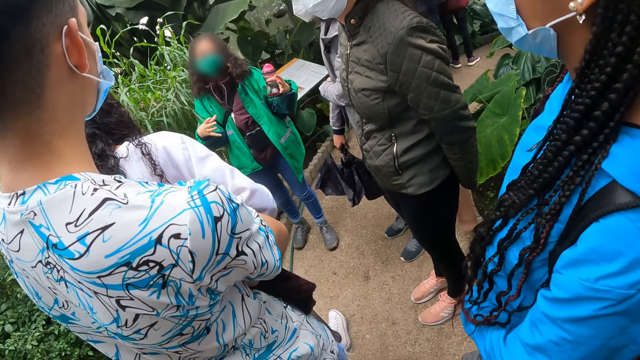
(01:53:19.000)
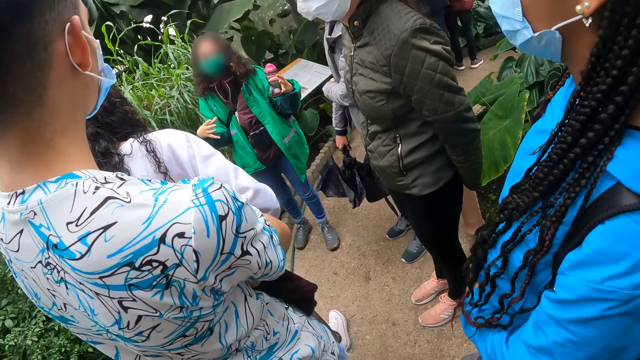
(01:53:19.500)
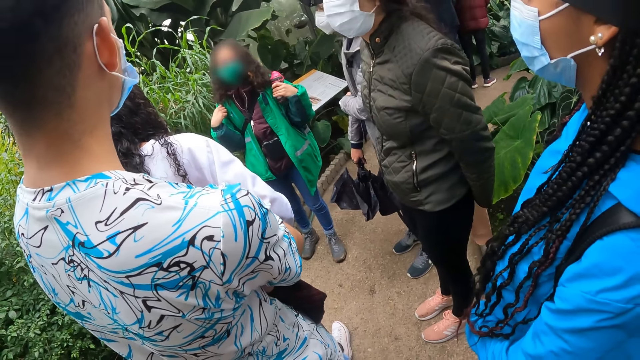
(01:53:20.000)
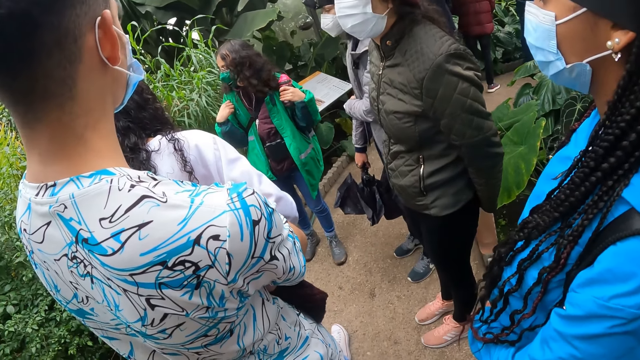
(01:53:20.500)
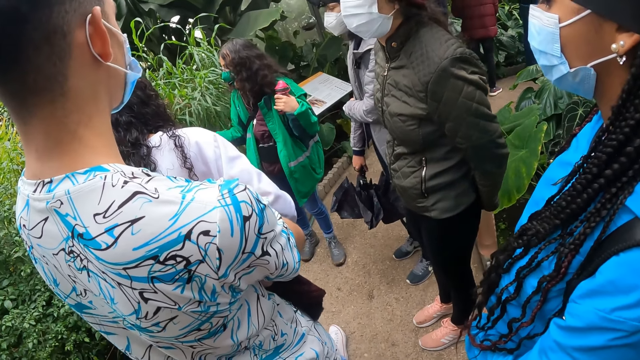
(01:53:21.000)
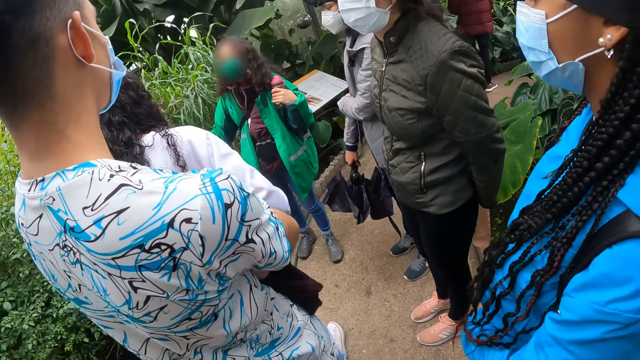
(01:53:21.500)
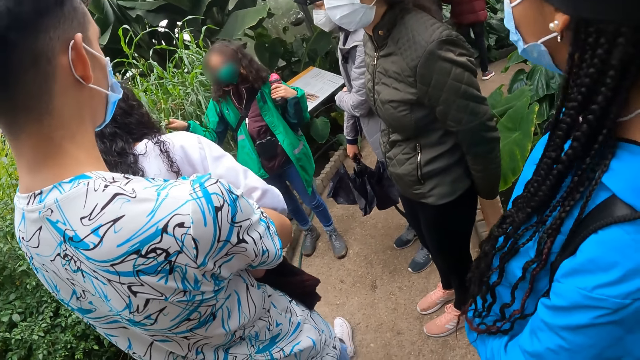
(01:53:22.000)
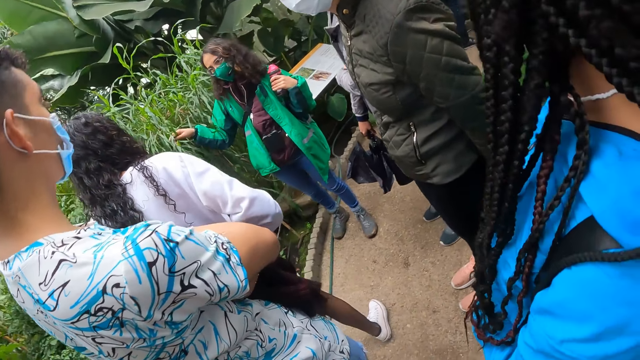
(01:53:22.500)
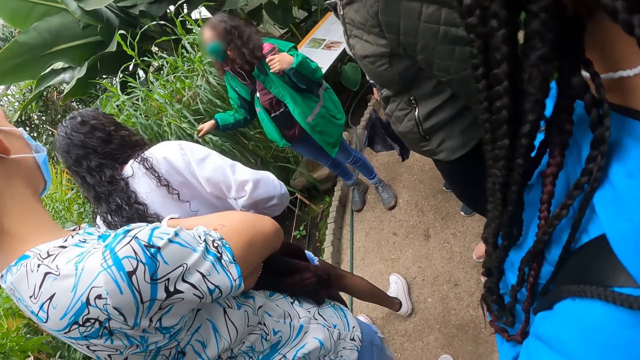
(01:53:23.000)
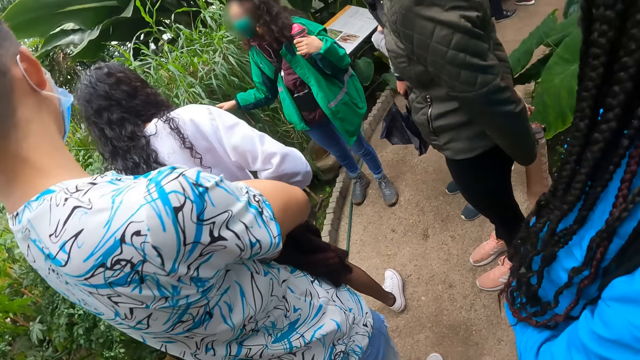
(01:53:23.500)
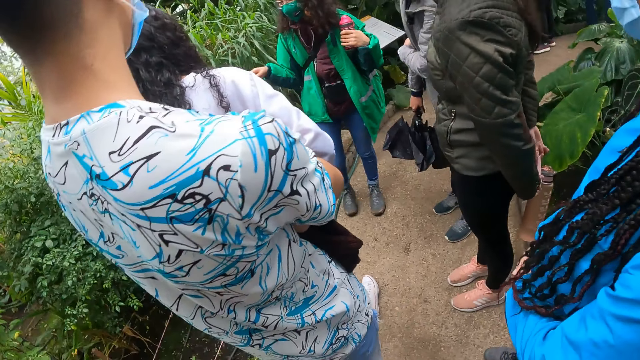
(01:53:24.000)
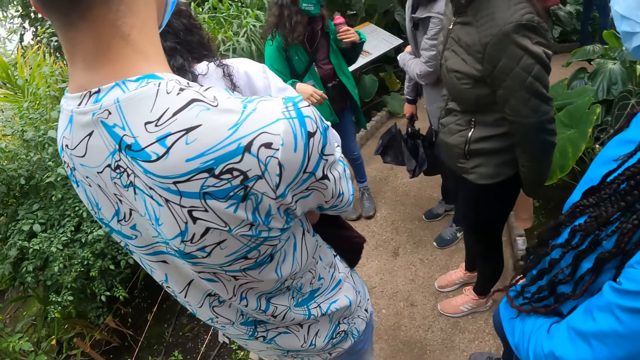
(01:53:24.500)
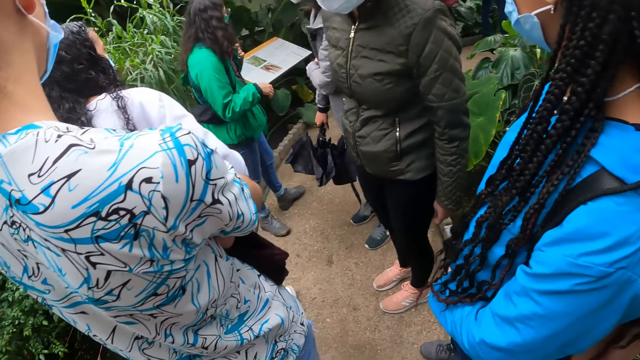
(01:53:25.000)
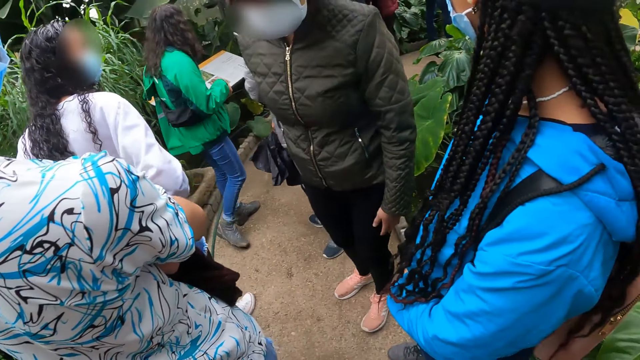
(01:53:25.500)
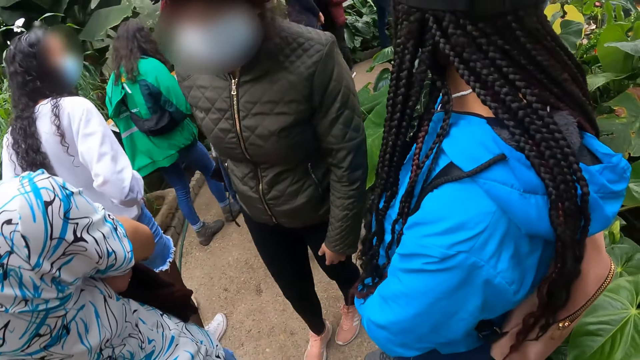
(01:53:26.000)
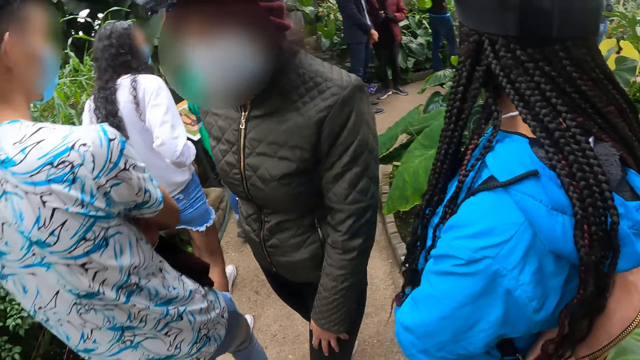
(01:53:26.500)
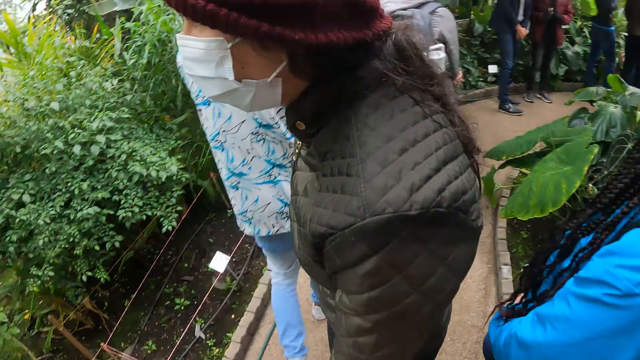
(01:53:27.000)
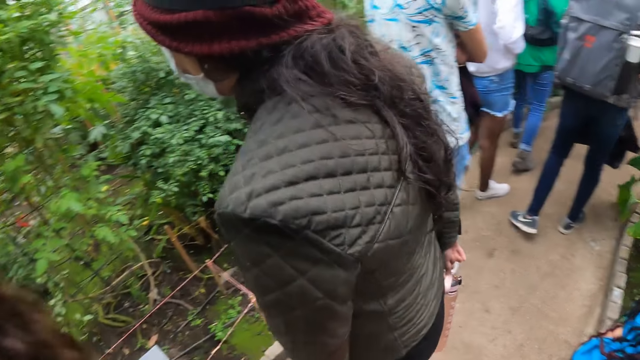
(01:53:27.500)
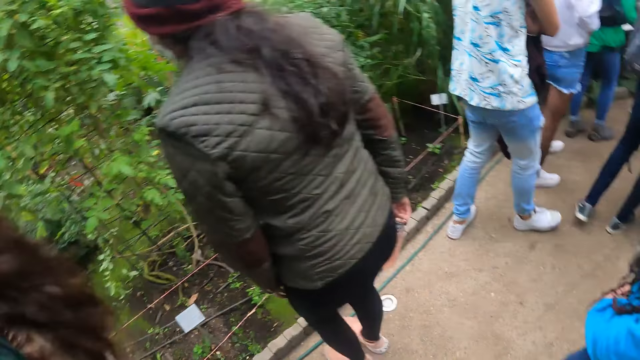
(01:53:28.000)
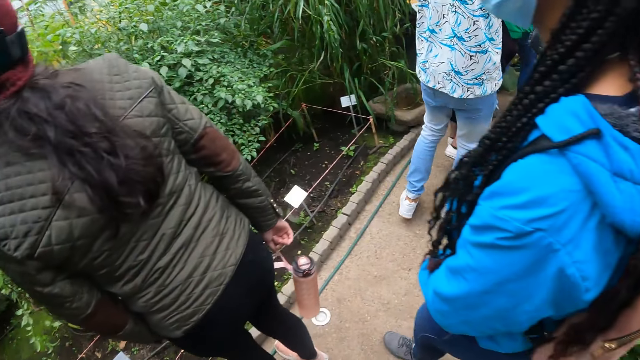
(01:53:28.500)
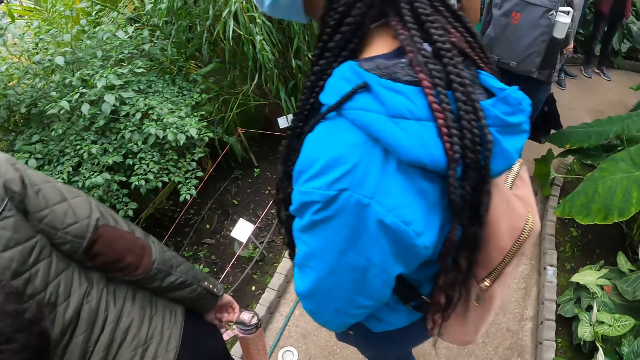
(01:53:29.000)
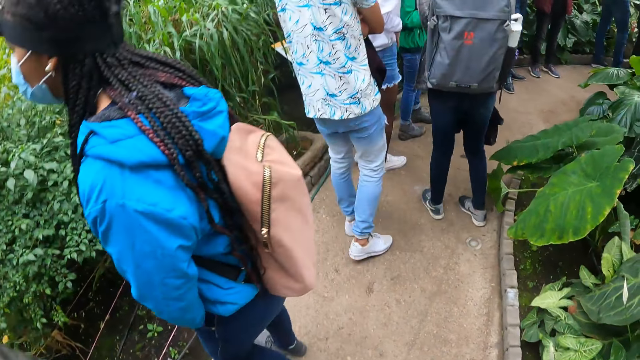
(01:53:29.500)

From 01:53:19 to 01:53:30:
The woman holds a corn plant with her right hand in the garden. The camera wearer walks through the garden with the group of people. The woman walks on the pathway.

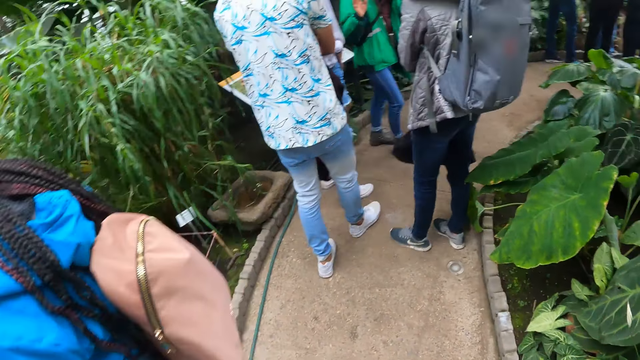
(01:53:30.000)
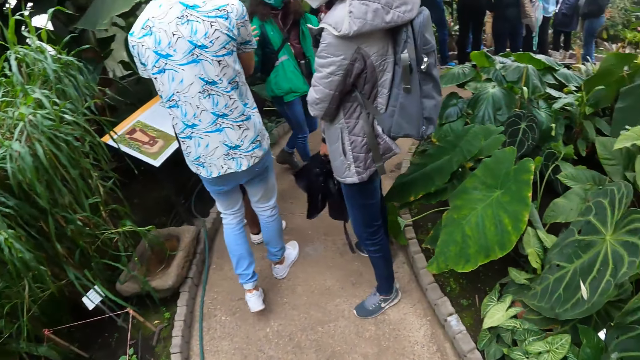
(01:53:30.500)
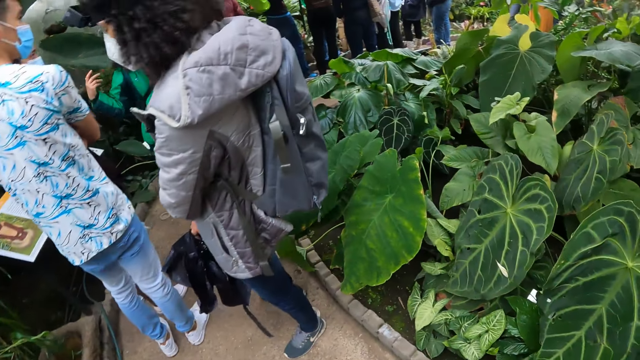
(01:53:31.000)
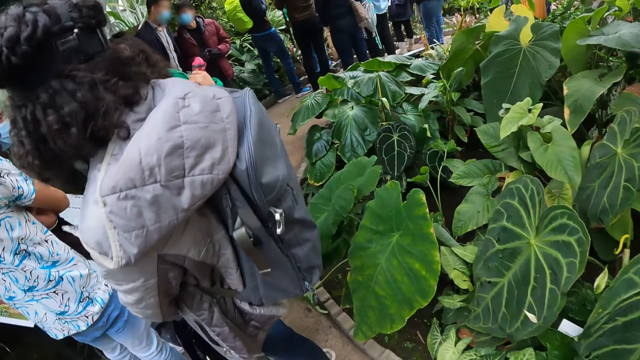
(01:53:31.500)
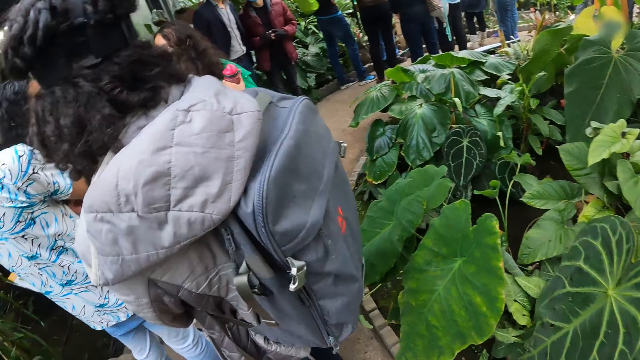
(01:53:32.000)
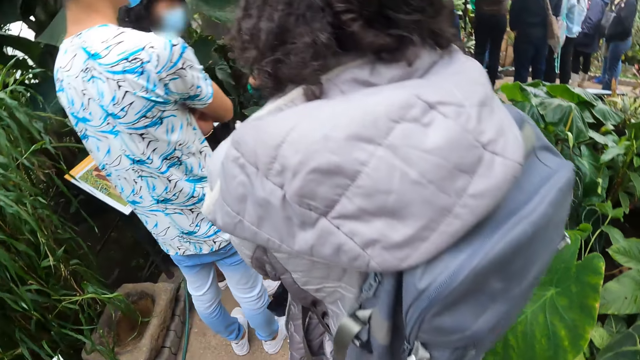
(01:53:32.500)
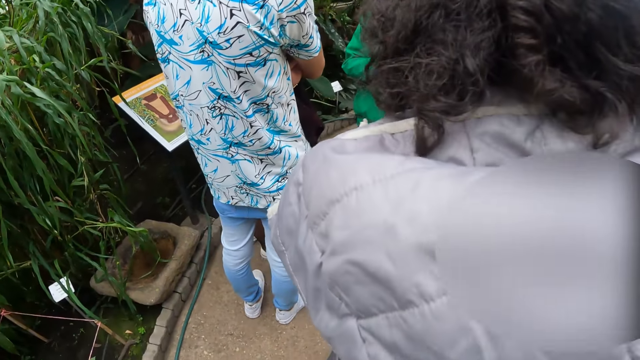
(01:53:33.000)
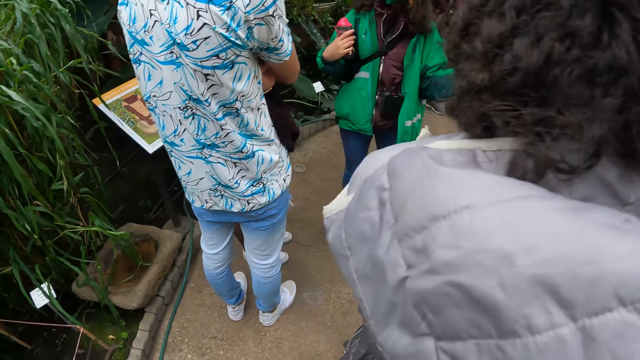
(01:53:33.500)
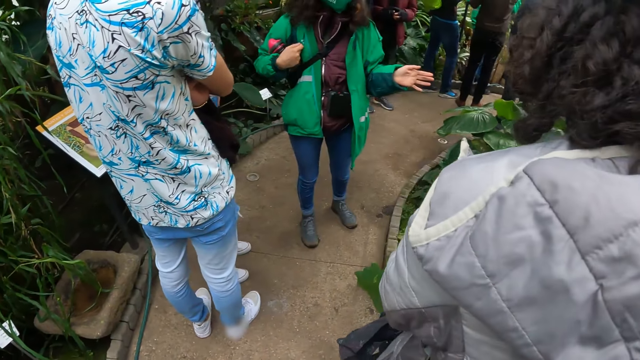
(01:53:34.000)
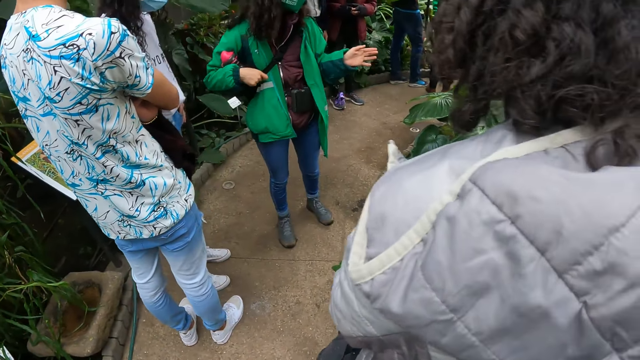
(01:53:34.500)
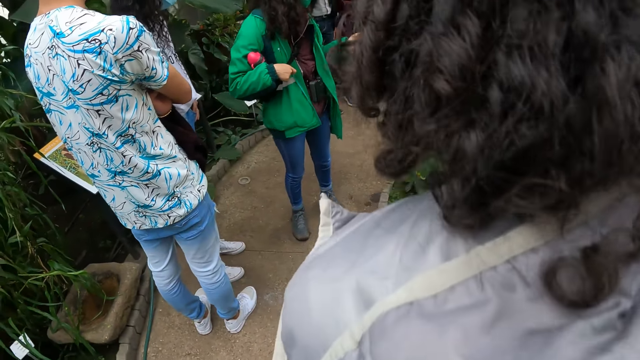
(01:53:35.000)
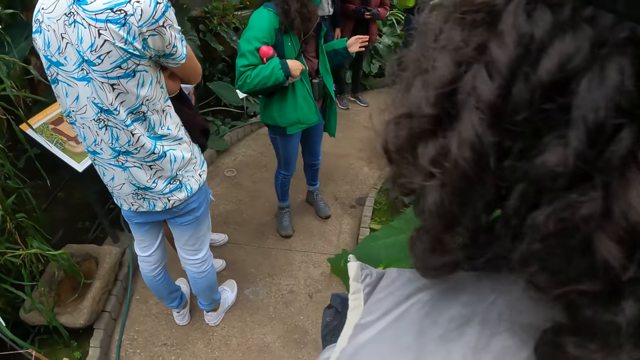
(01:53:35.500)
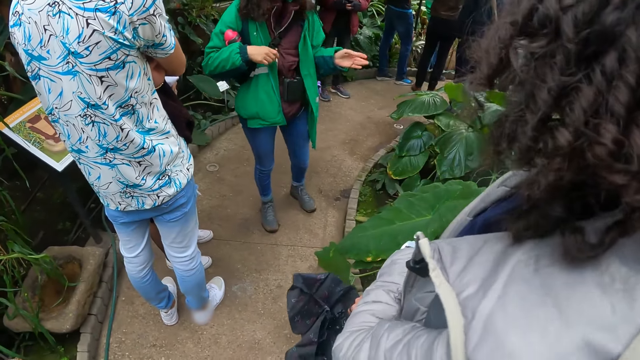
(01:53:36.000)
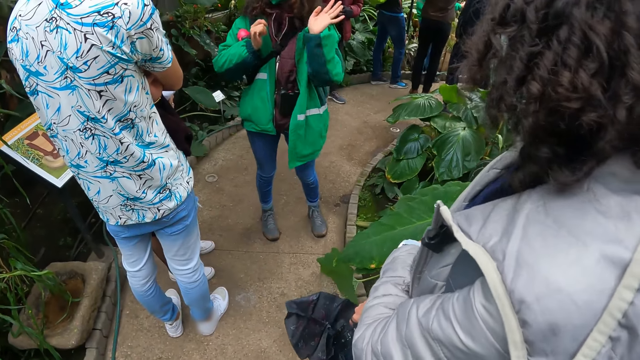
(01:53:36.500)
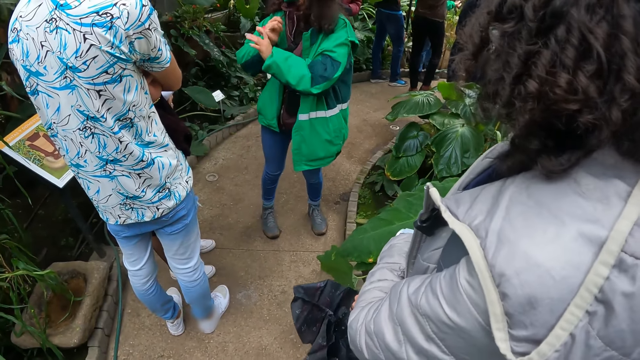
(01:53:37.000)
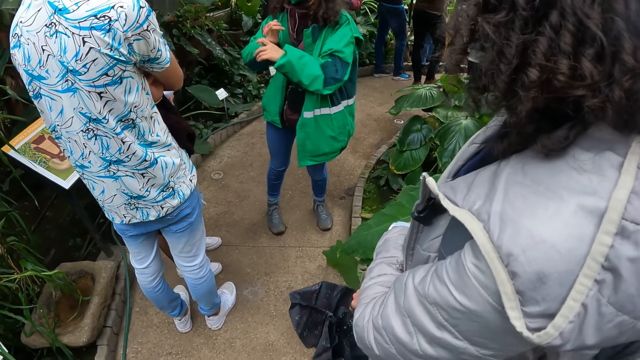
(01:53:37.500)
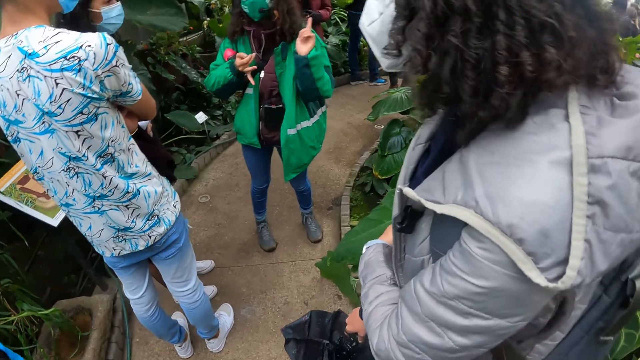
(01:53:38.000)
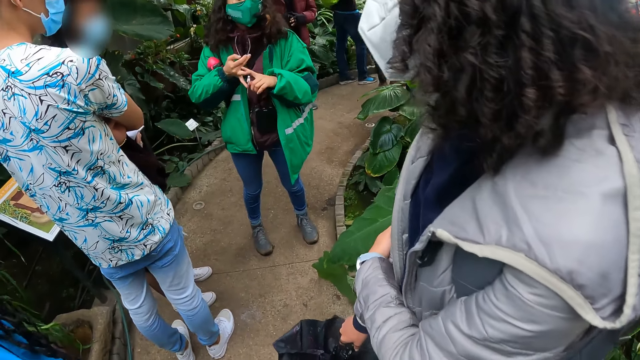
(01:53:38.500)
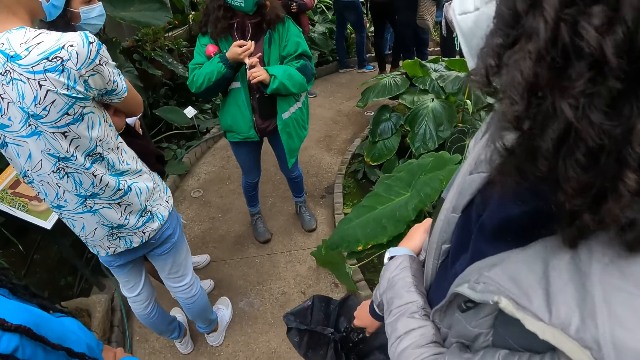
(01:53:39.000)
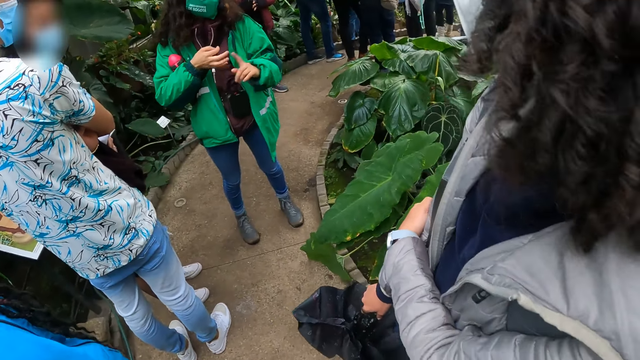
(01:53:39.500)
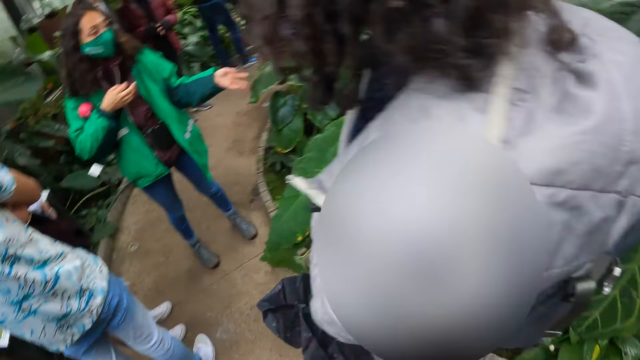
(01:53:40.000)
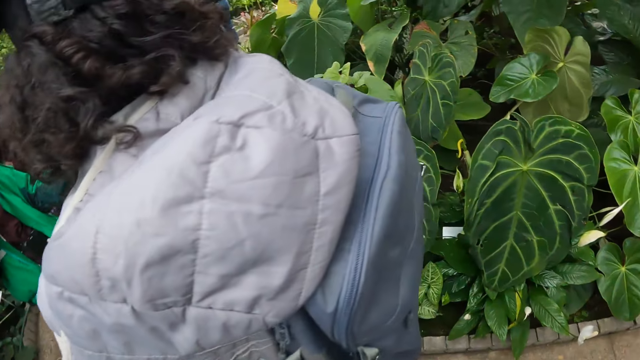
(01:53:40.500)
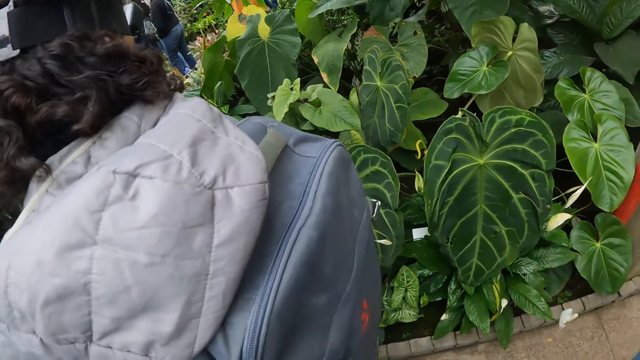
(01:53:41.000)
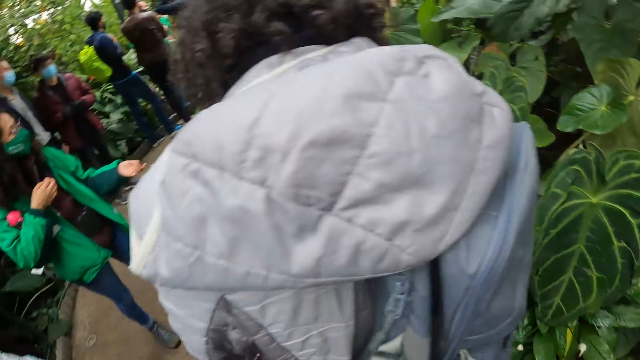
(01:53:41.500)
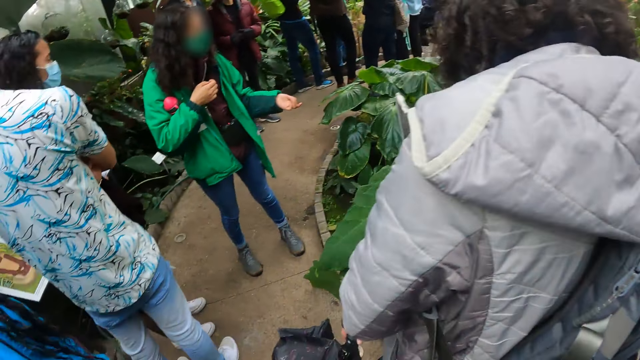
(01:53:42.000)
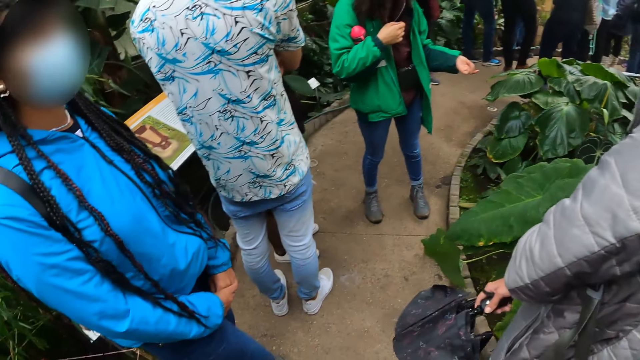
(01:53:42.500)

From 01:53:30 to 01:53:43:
The camera wearer walks on the pathway. The woman interacts with the camera wearer and the people in the garden. The woman makes gestures with her left hand. The woman makes gestures with both hands. The woman addresses the students.
